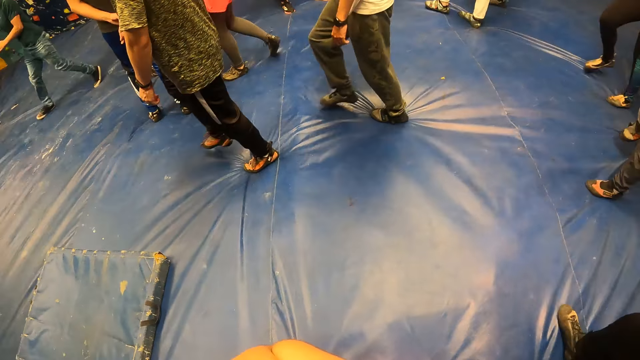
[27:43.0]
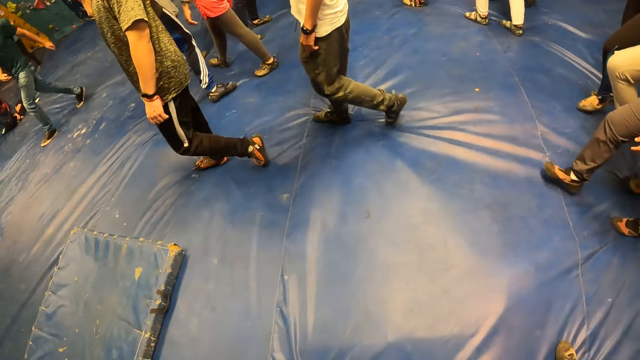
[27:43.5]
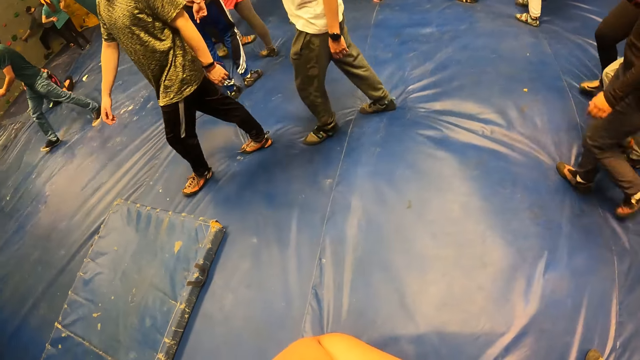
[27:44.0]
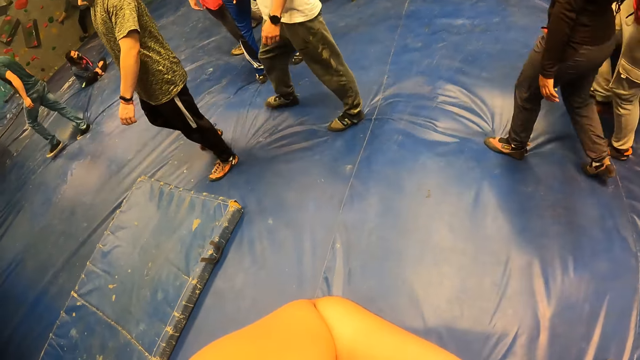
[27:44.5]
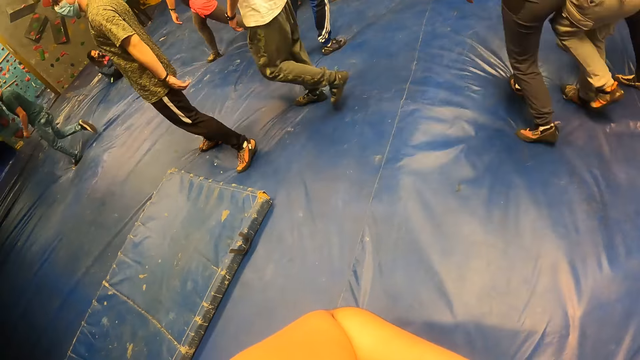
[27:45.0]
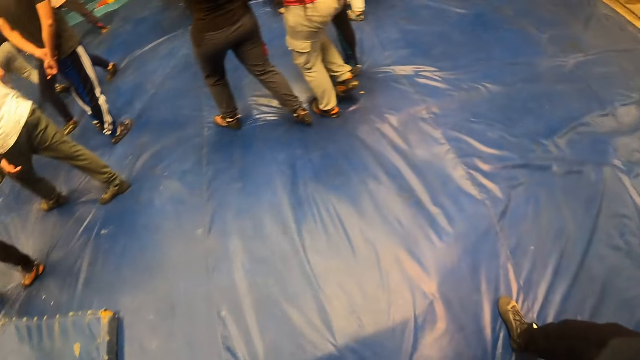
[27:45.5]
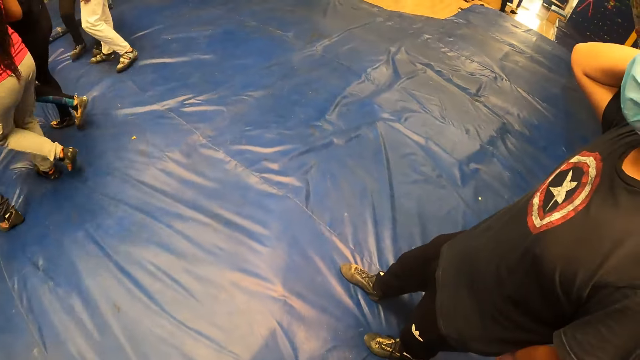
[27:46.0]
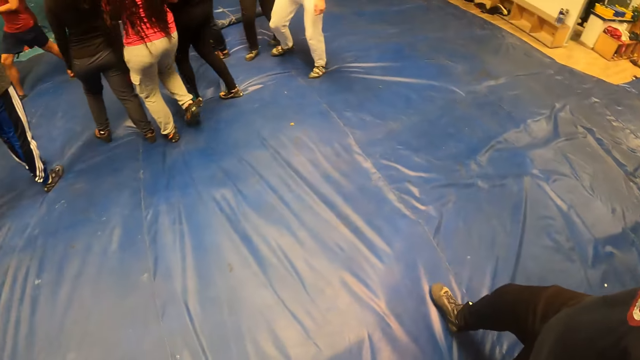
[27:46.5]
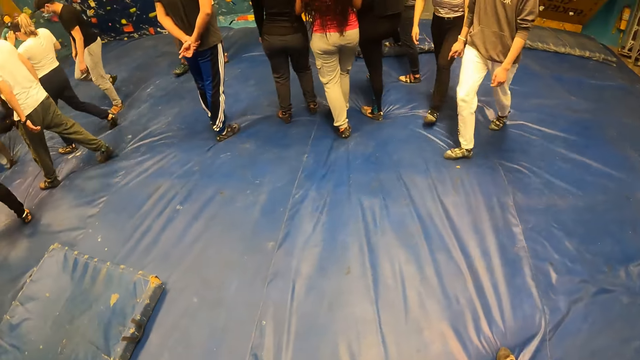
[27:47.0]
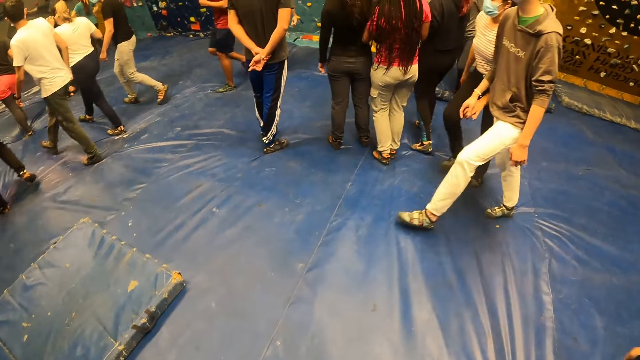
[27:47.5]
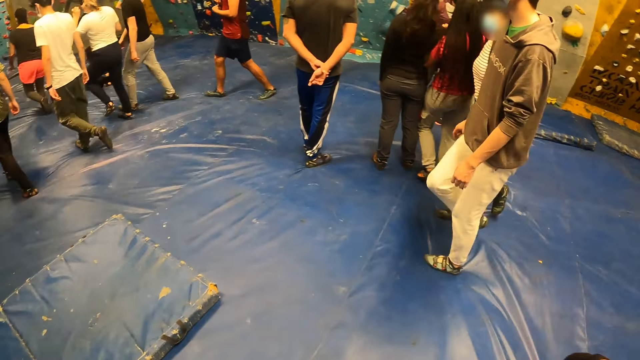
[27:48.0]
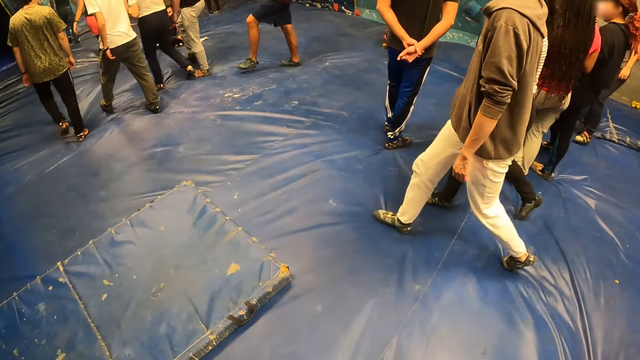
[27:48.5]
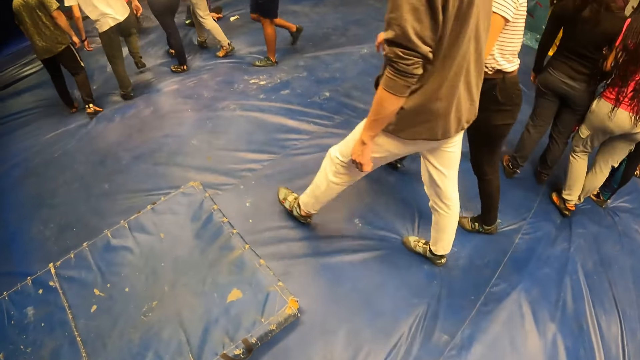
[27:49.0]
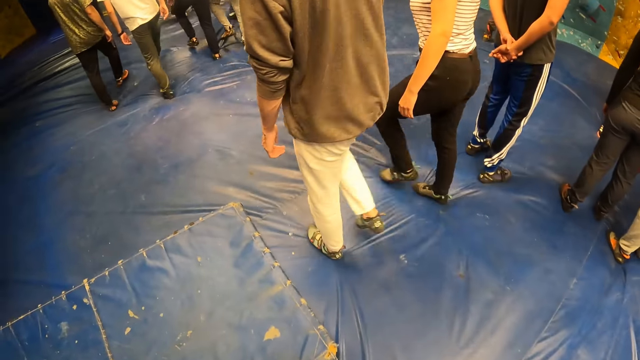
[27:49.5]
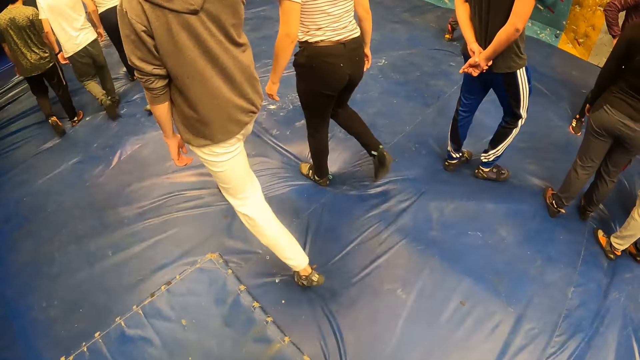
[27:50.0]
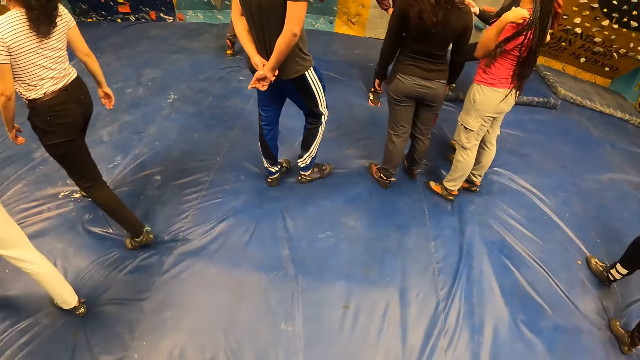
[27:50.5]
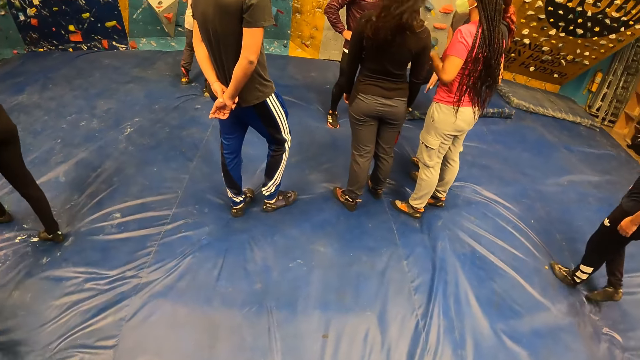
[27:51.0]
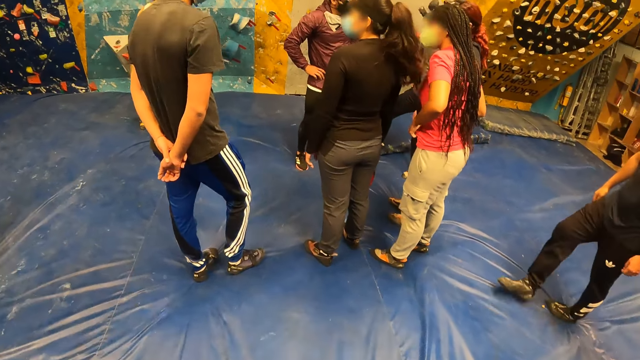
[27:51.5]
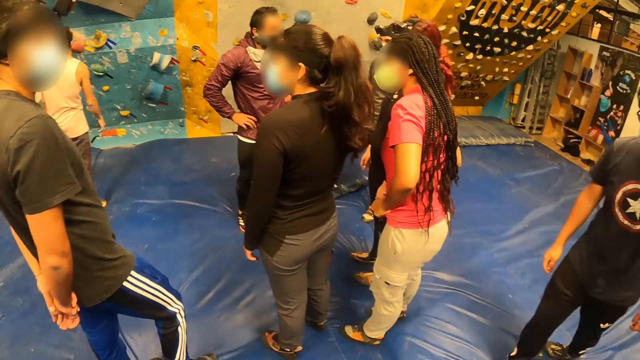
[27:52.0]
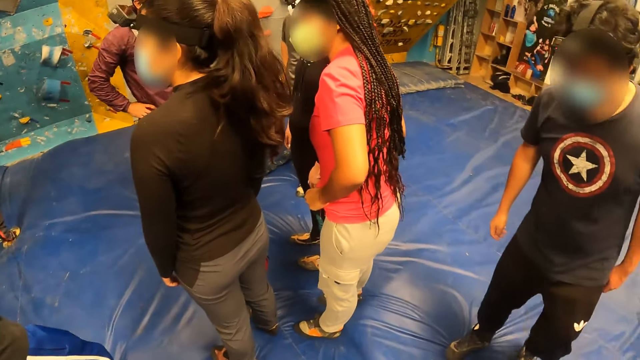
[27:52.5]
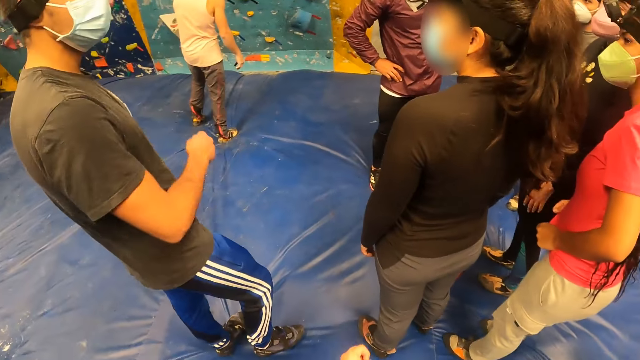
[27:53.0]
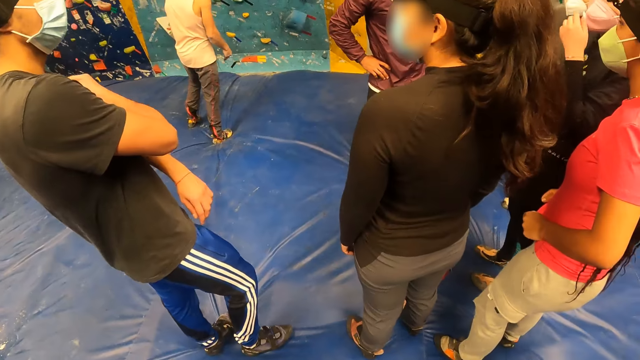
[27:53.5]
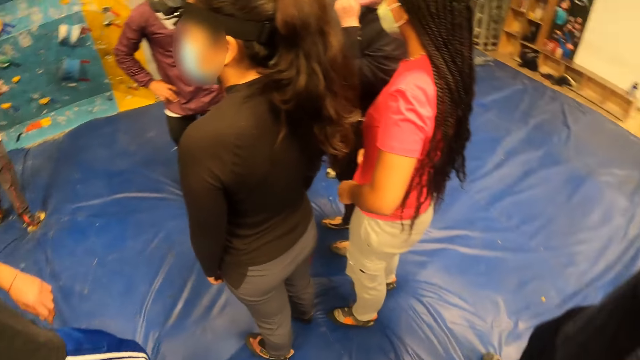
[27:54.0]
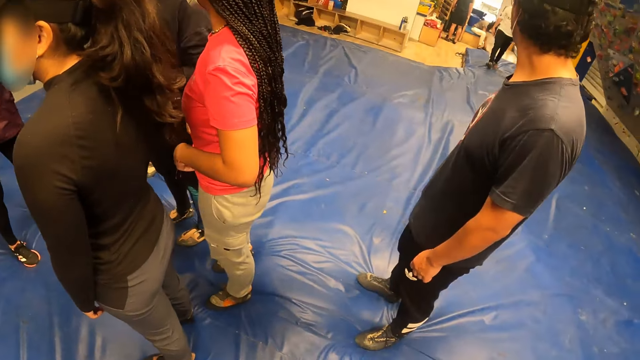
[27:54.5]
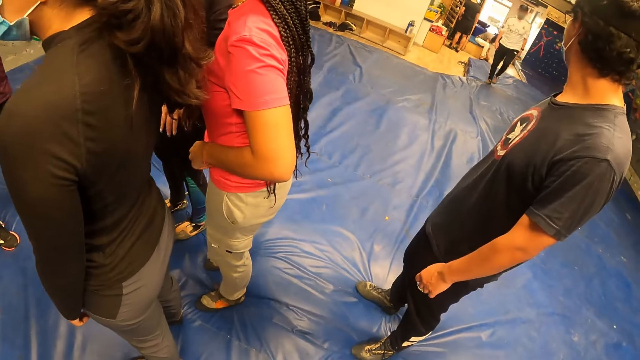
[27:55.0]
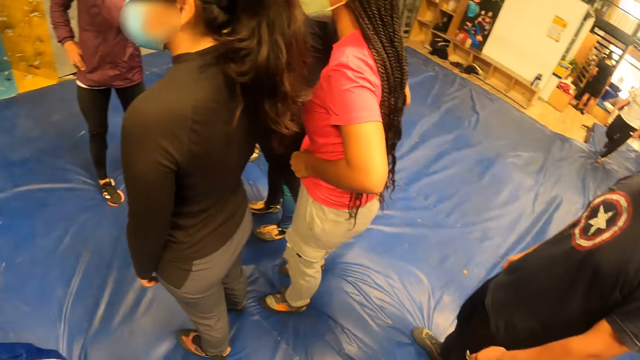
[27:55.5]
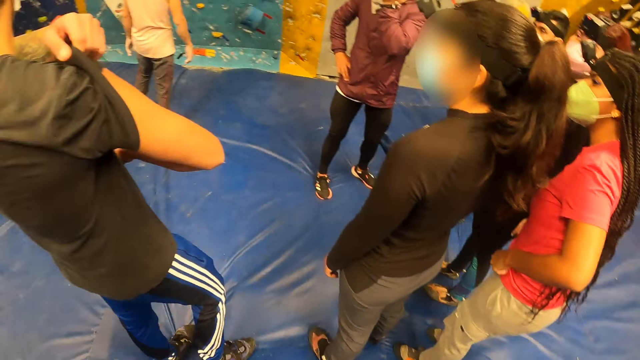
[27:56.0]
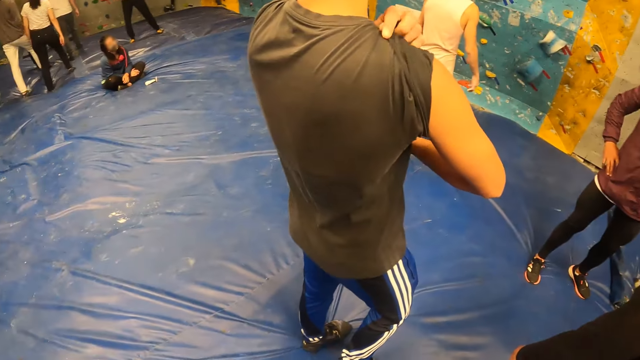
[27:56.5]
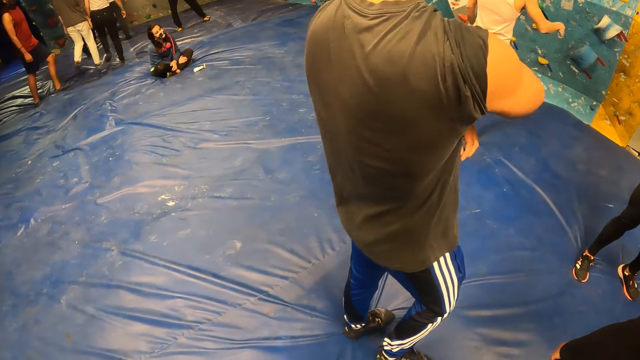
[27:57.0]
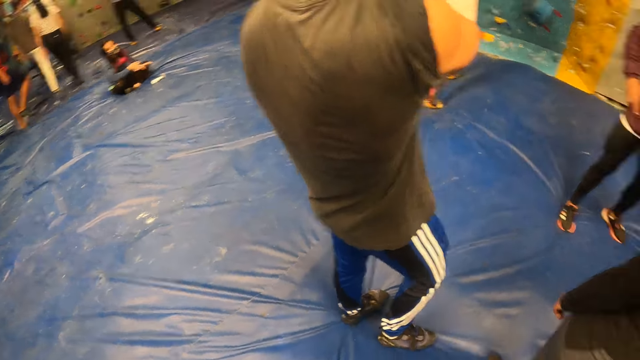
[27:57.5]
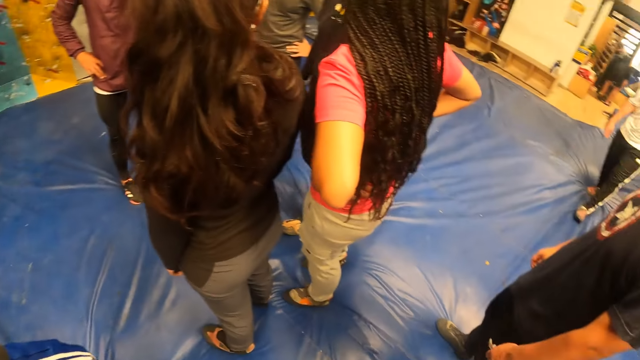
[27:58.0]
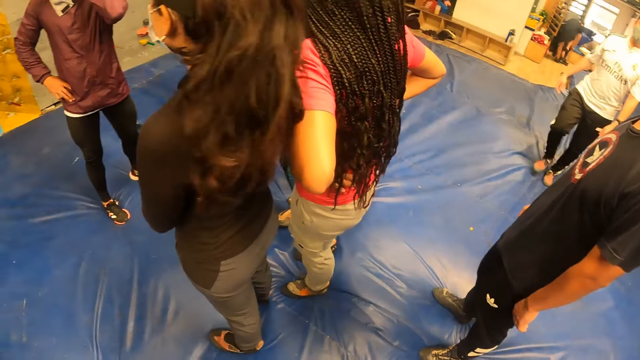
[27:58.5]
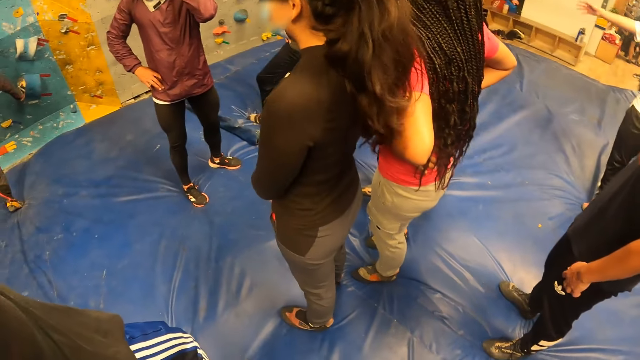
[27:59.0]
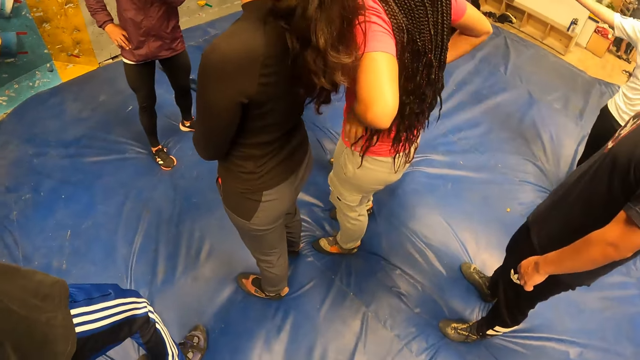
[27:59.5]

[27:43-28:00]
The camera wearer walks around the room. They look around the room.

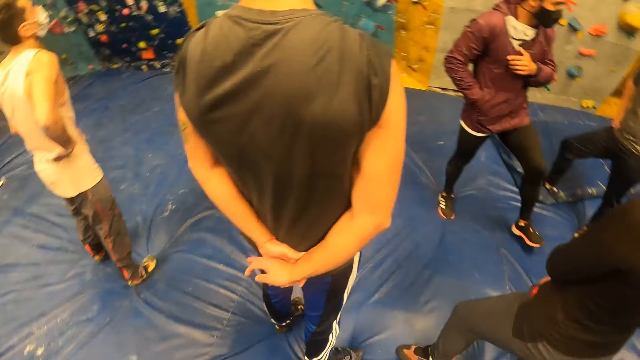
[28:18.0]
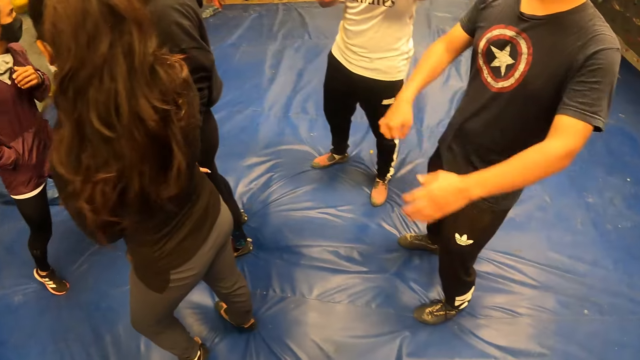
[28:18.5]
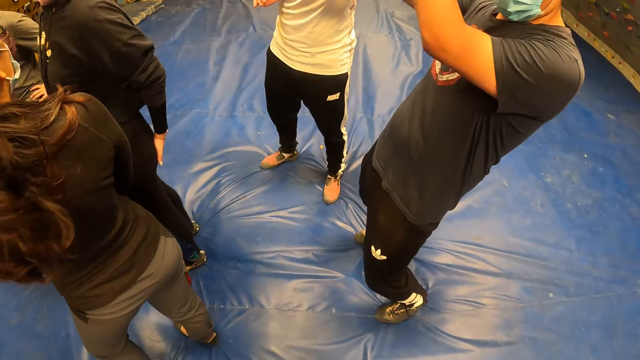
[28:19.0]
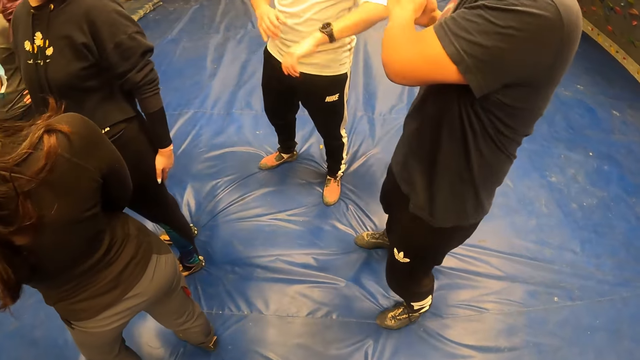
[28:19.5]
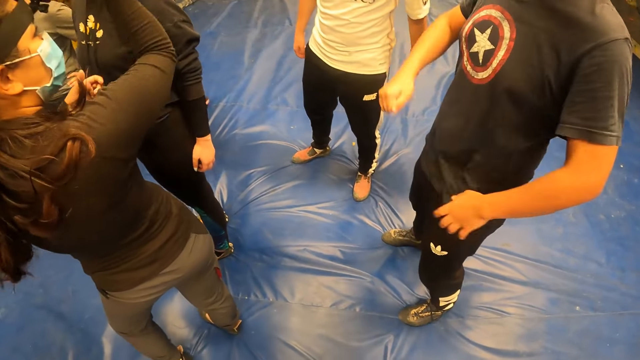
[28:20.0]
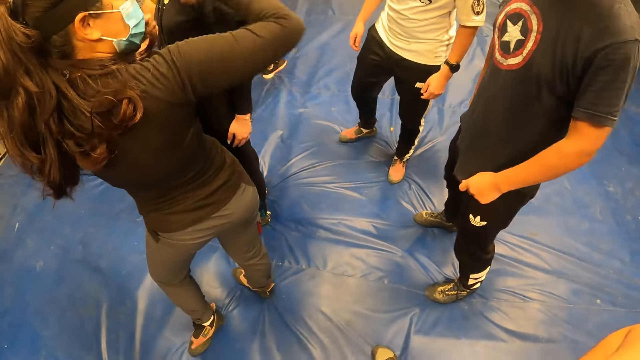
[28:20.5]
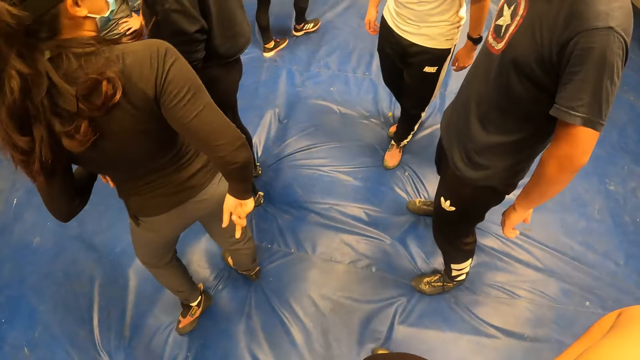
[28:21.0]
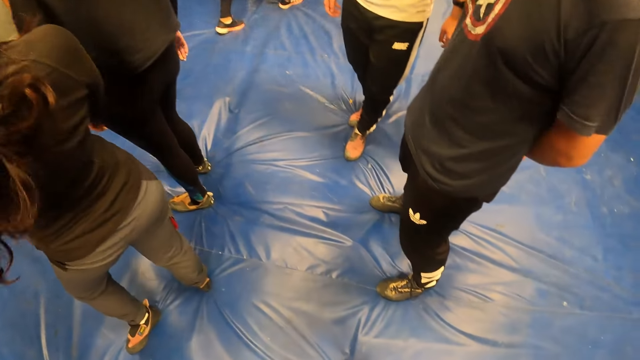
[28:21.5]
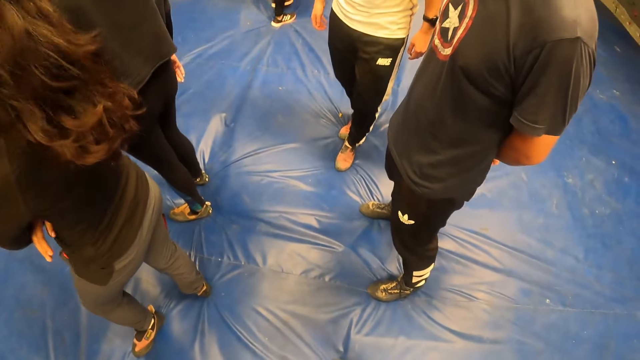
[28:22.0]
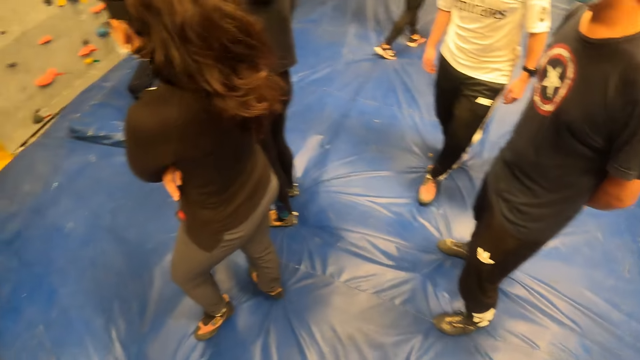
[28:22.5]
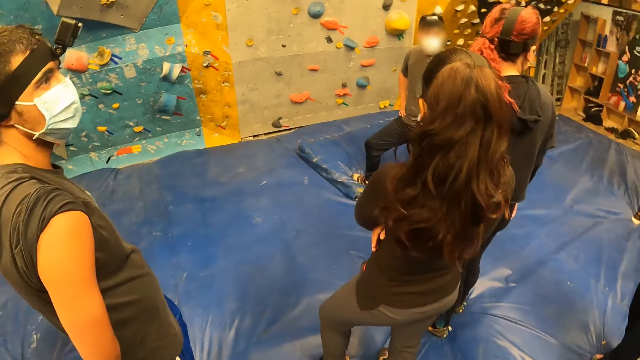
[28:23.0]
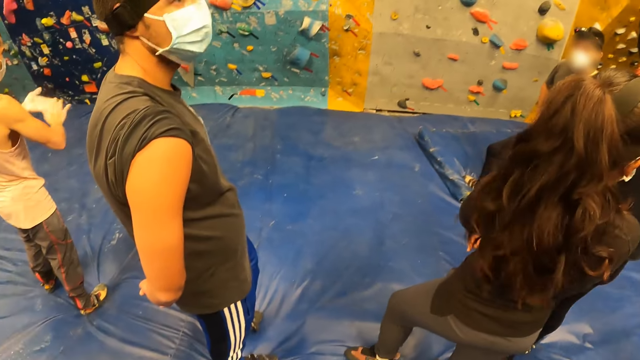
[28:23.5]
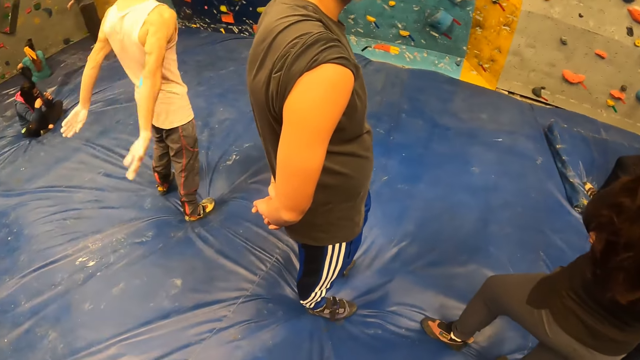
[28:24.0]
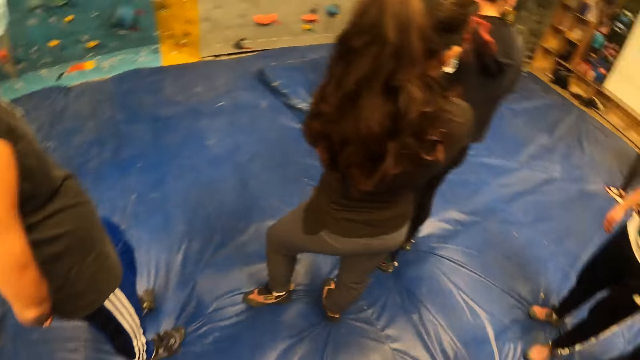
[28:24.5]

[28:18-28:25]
A lady interacts with a man. The camera wearer looks around the room.
